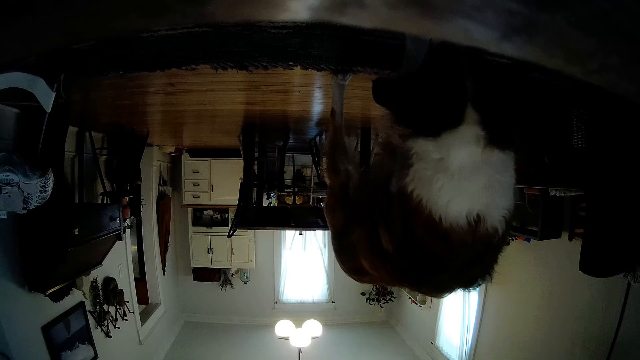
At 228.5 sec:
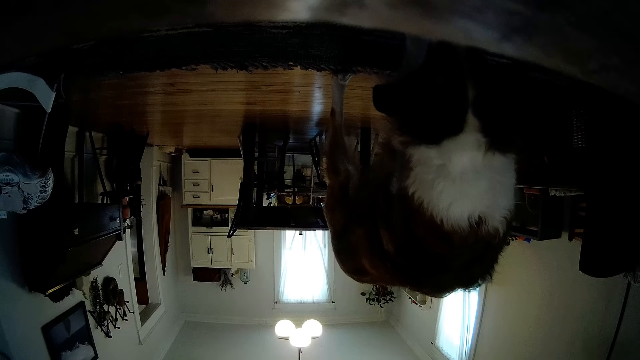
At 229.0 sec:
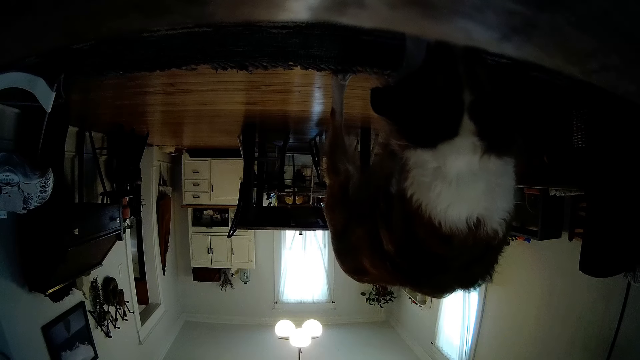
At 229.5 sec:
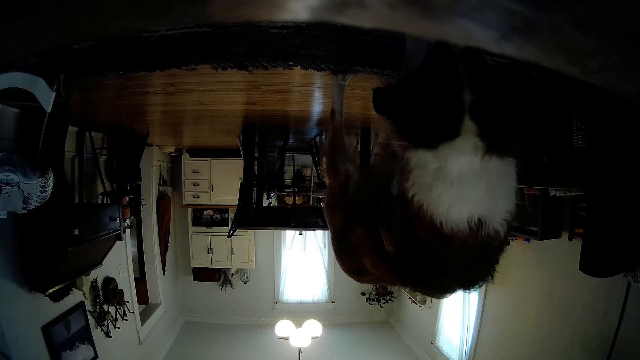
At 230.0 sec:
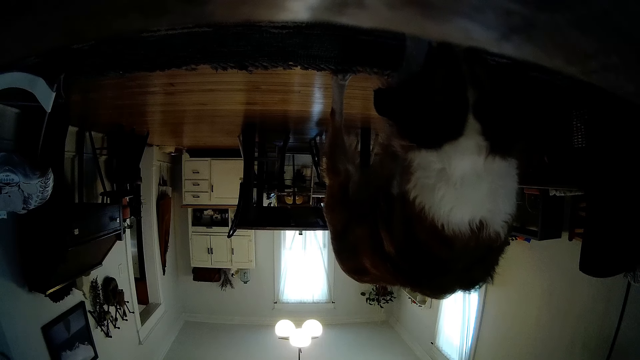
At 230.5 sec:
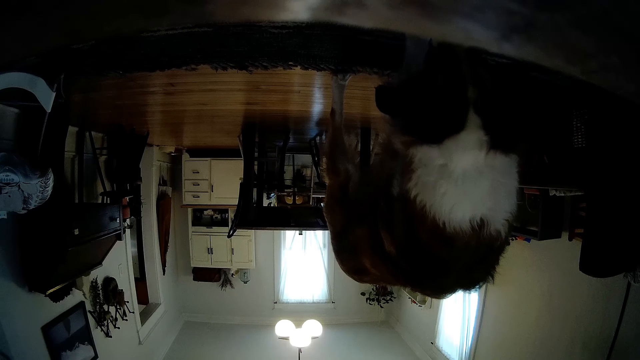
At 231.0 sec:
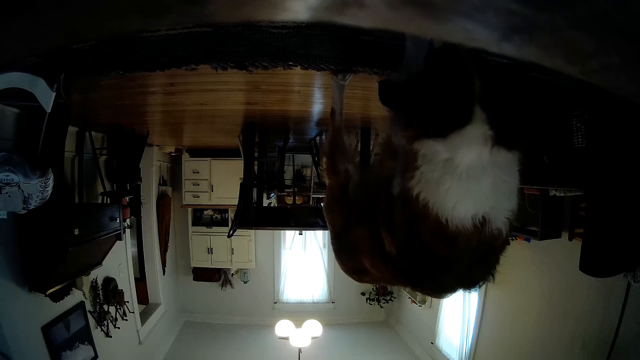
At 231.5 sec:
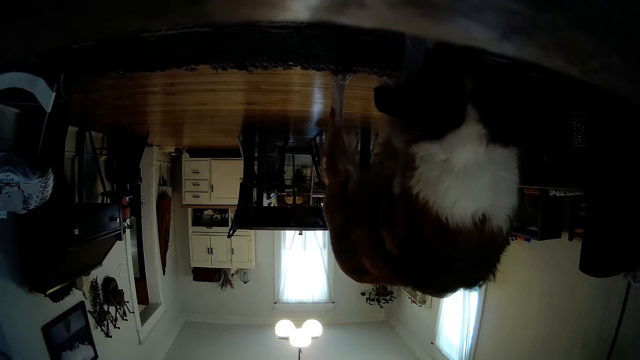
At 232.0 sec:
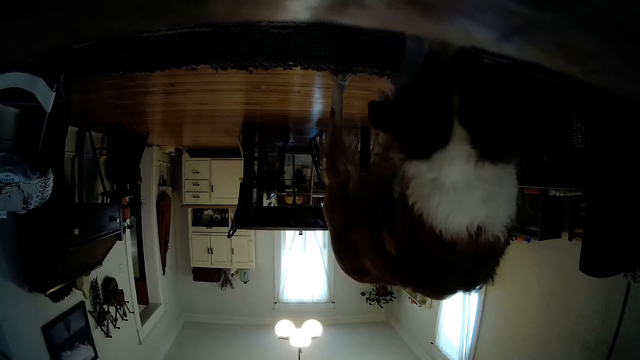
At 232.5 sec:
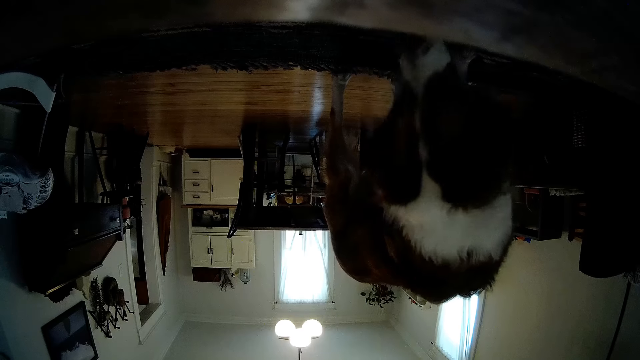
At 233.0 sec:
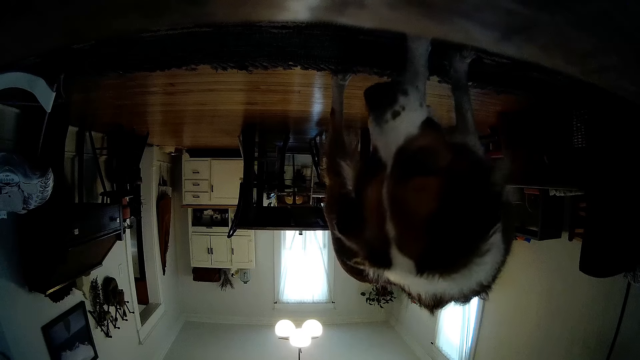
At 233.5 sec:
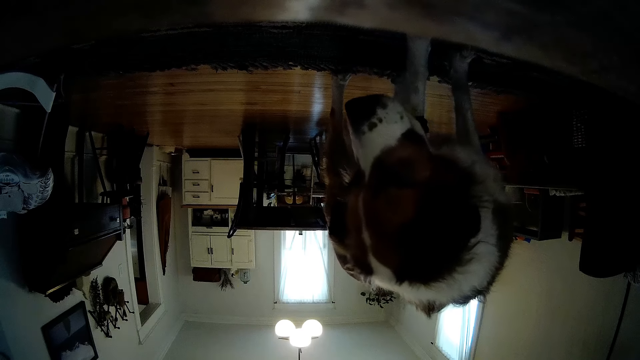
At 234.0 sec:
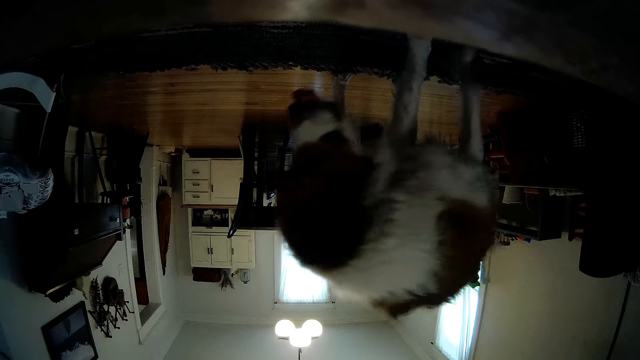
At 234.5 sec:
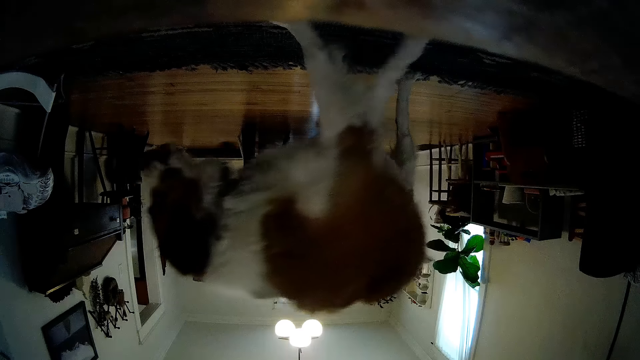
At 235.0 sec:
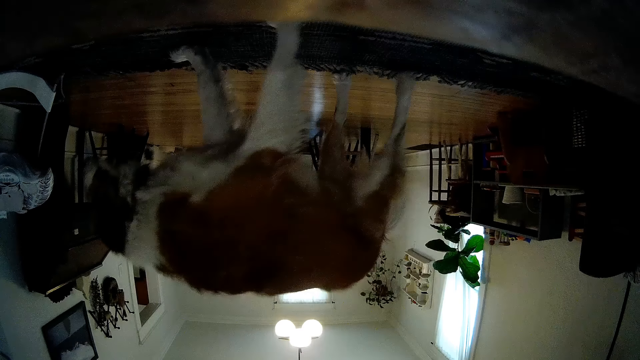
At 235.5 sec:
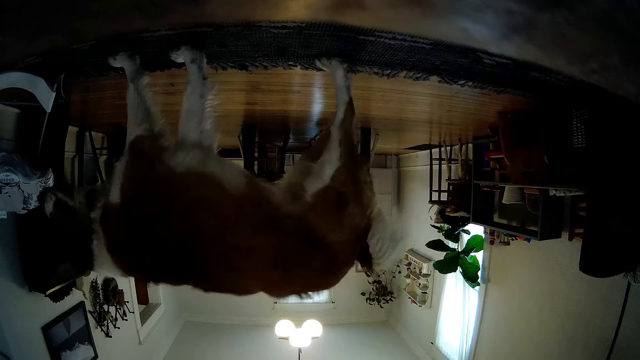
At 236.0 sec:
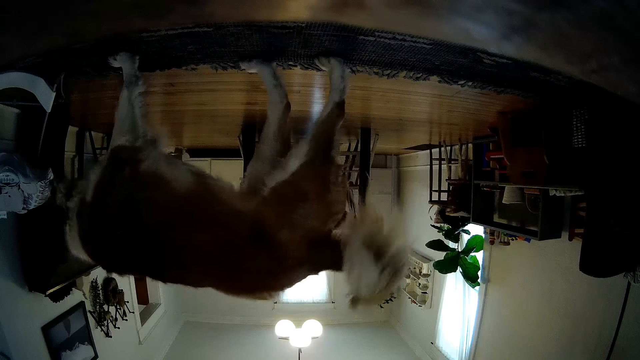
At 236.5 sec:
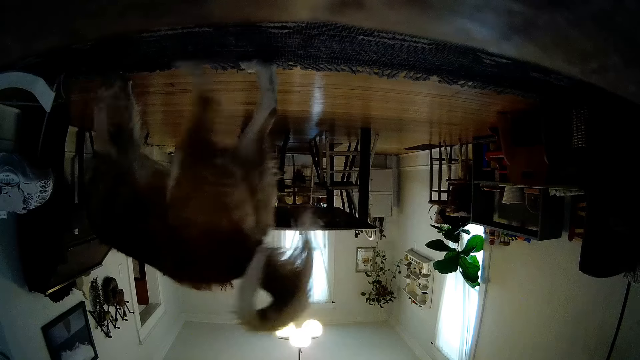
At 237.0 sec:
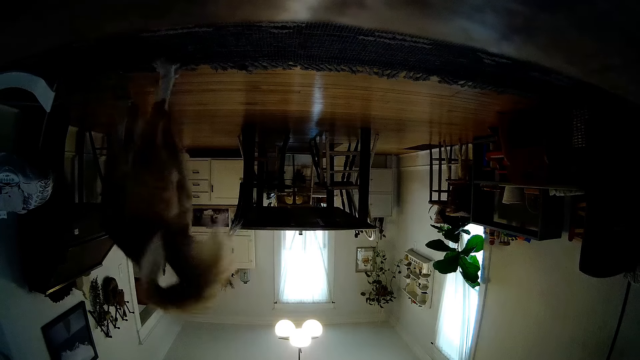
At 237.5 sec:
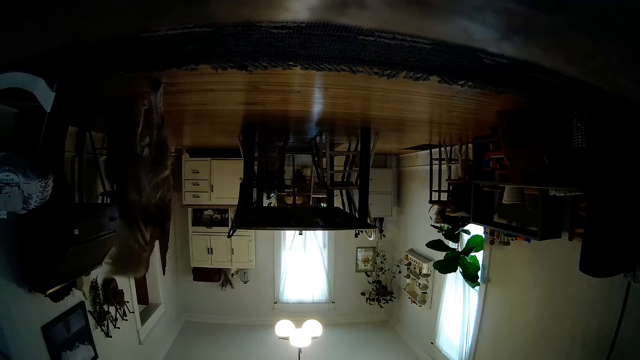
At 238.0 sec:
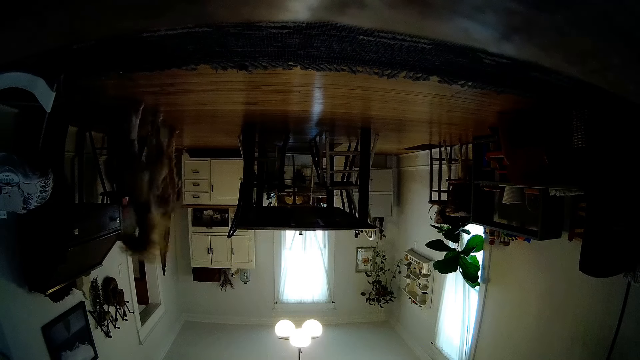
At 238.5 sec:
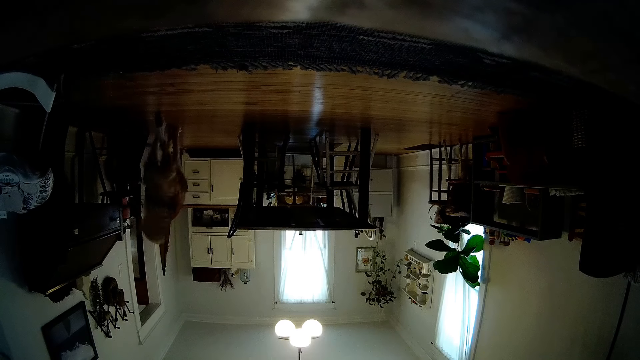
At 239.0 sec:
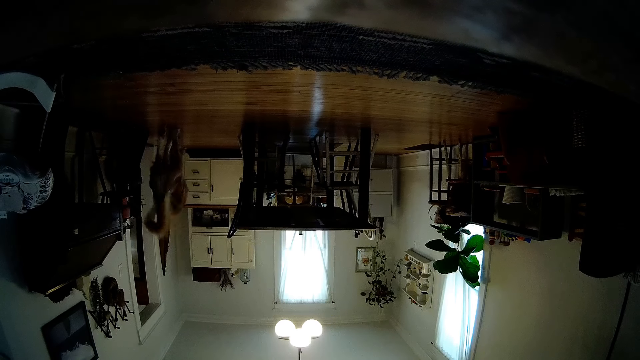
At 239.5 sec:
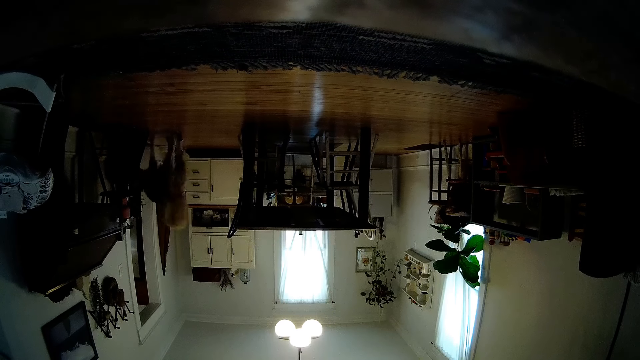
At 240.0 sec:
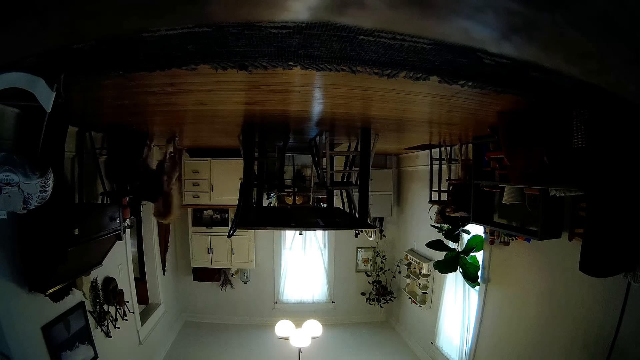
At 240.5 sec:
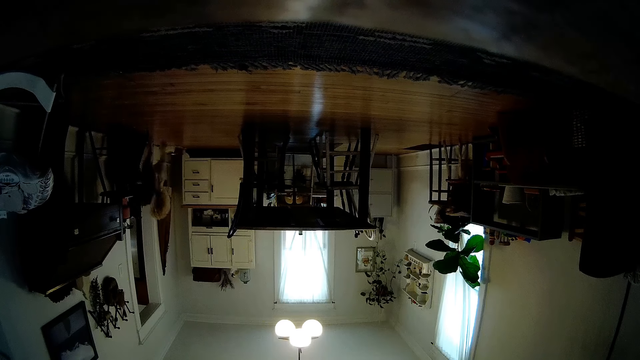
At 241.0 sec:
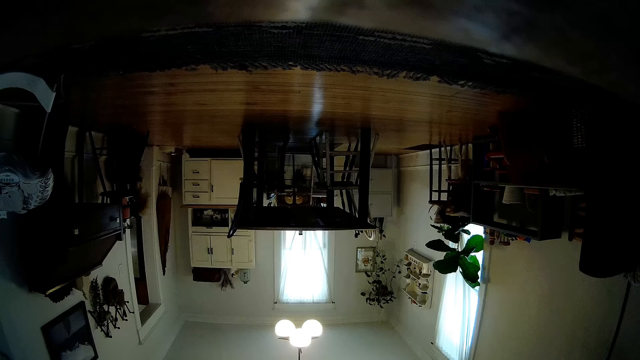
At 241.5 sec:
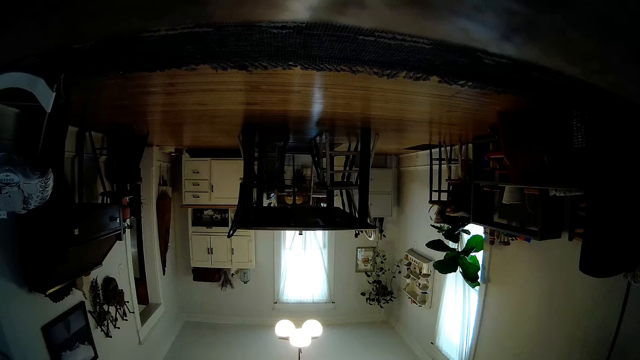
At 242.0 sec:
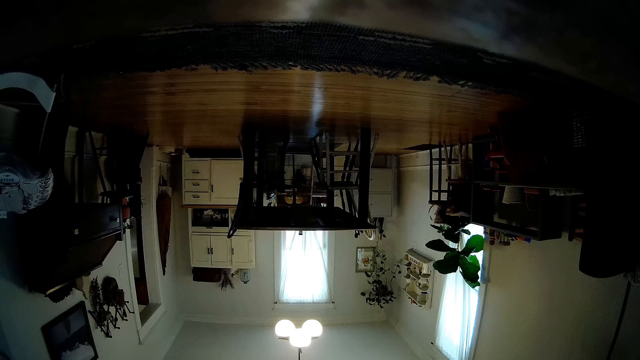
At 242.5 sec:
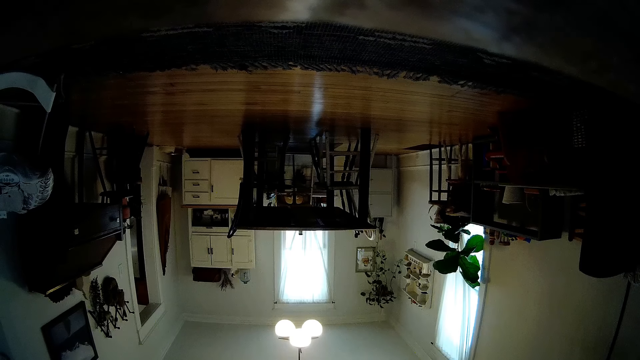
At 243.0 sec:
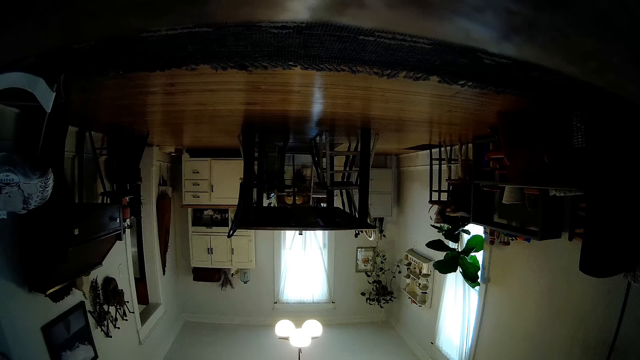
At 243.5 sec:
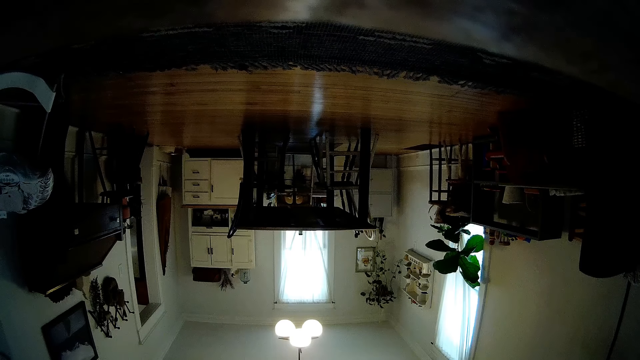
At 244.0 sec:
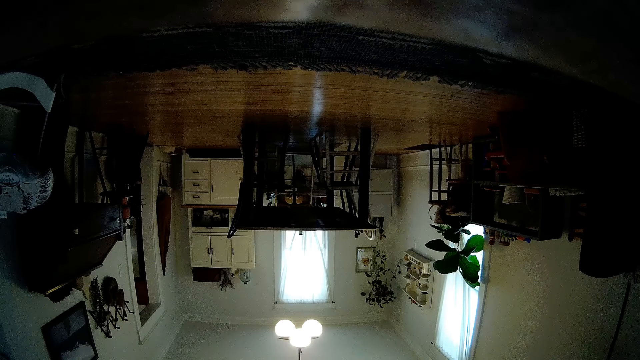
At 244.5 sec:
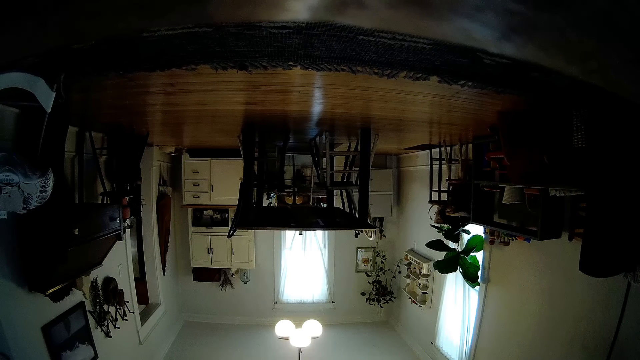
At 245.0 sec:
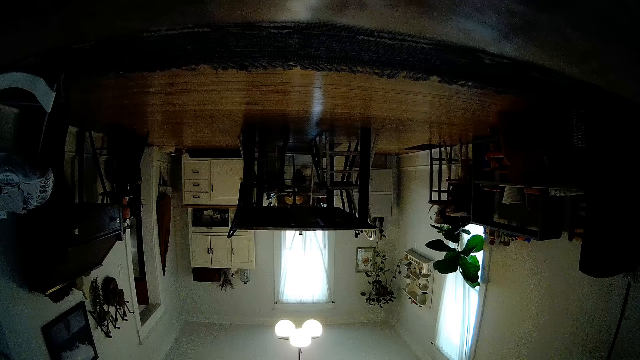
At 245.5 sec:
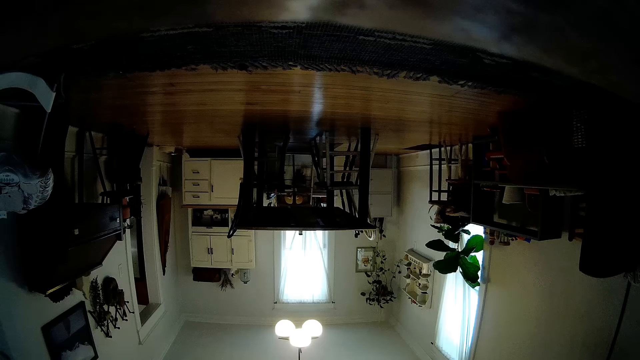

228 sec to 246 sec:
The dog walks round the sitting room. Another dog walks out of the sitting room.

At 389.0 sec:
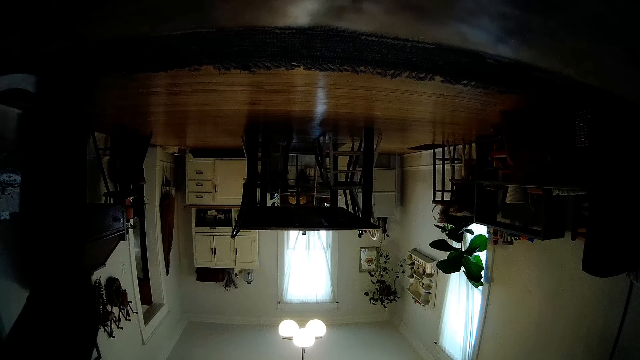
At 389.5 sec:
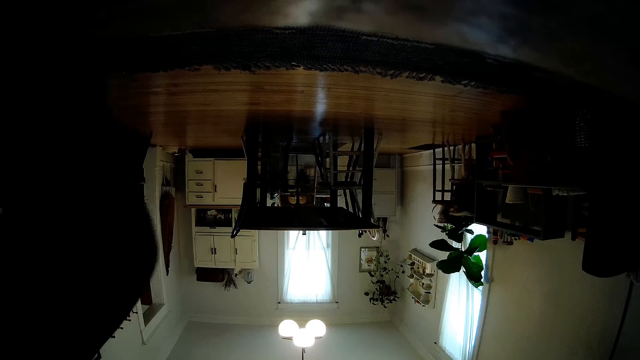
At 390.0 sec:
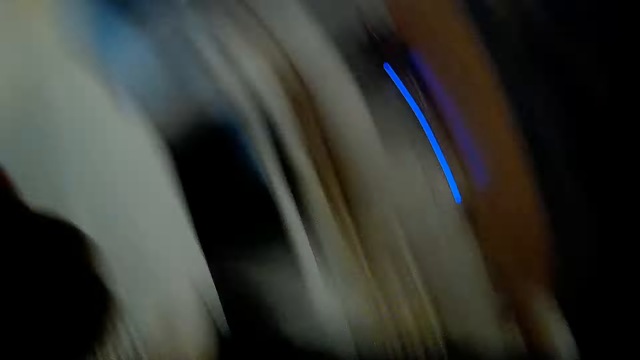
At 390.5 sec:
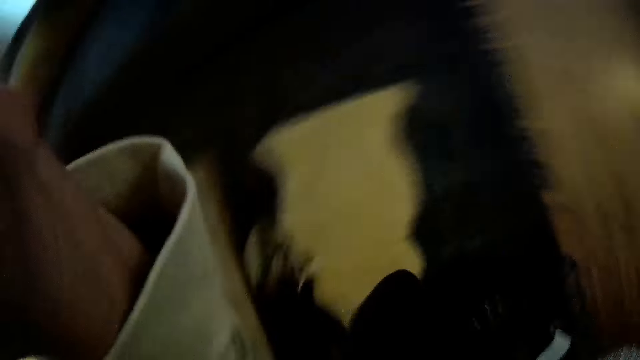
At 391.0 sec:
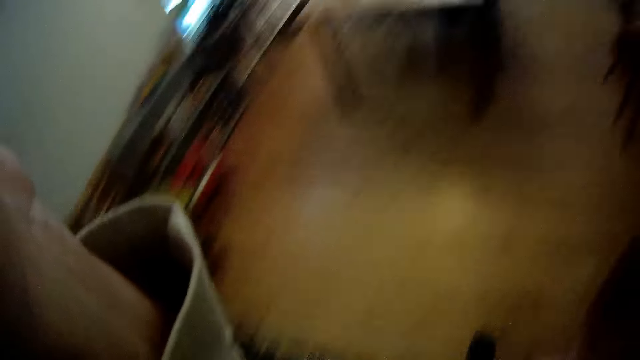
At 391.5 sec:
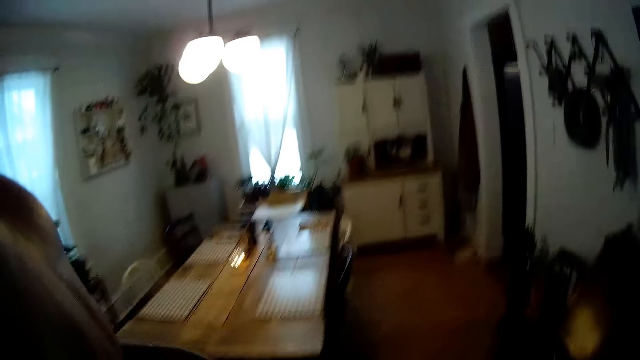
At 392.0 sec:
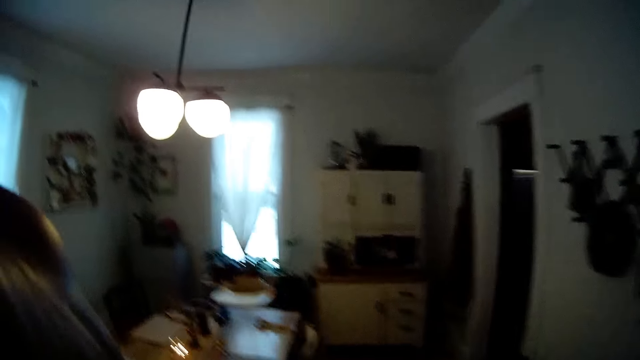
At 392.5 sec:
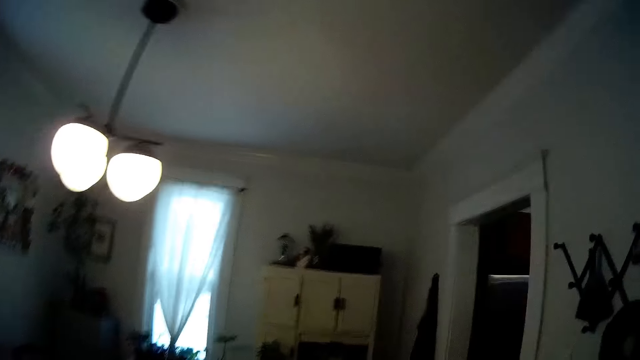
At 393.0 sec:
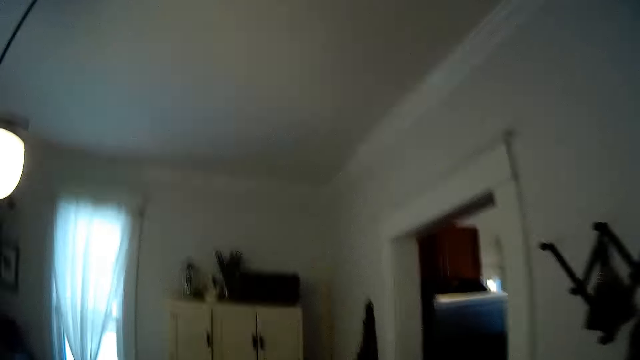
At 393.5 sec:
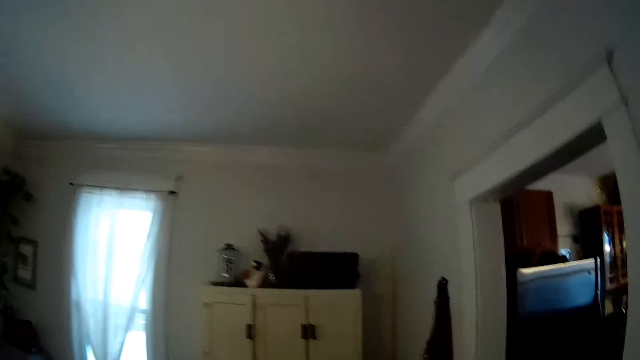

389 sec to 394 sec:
The camera wearer picks up the camera. They wear the camera.
